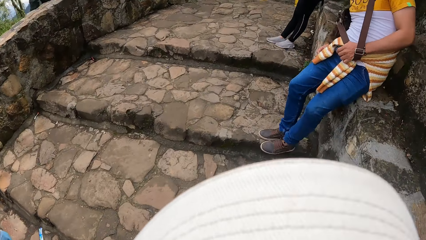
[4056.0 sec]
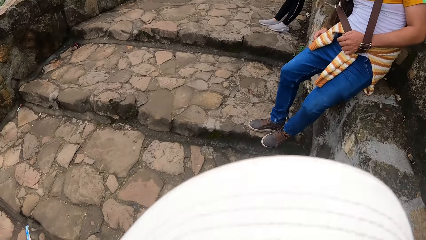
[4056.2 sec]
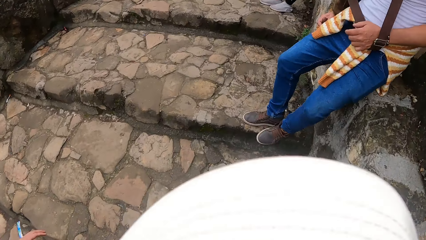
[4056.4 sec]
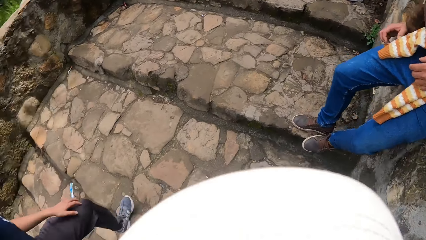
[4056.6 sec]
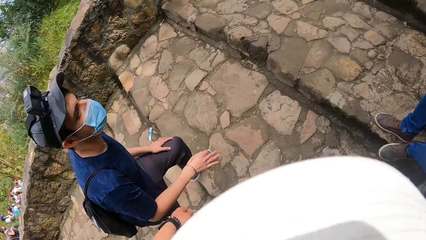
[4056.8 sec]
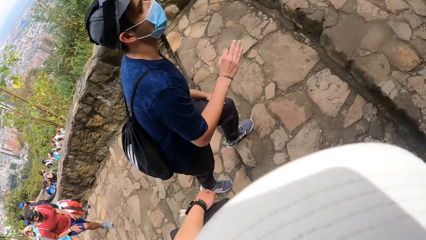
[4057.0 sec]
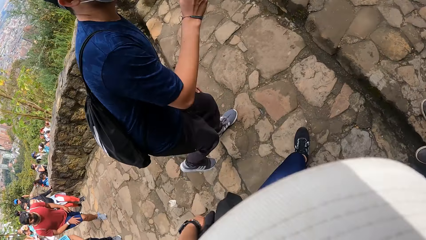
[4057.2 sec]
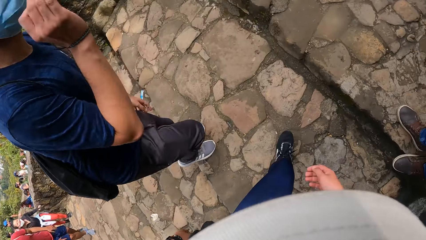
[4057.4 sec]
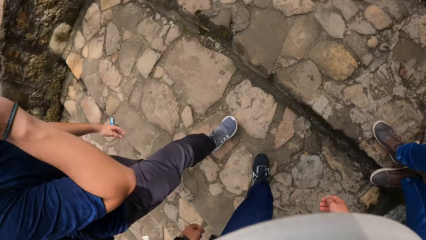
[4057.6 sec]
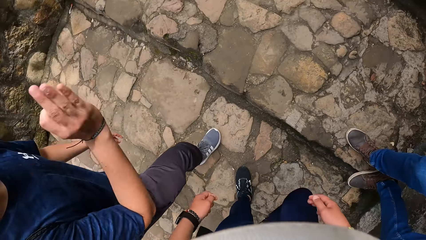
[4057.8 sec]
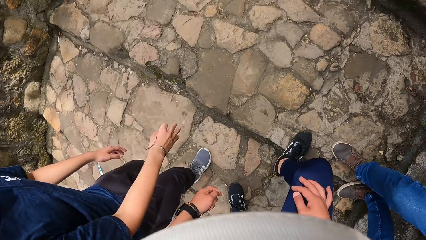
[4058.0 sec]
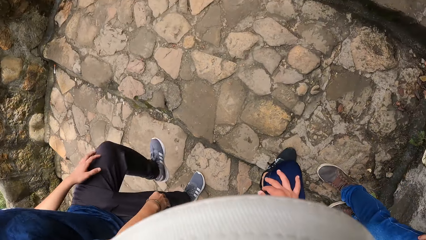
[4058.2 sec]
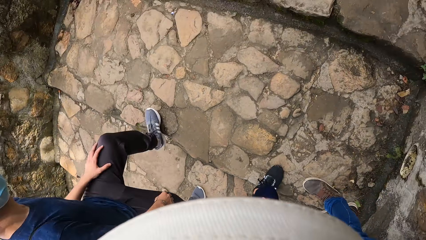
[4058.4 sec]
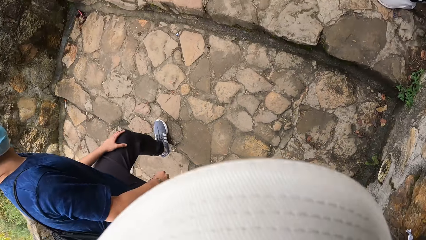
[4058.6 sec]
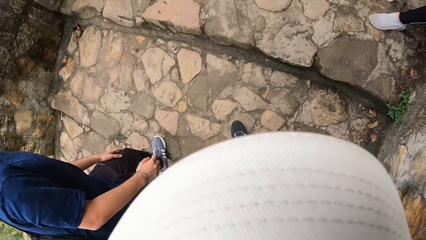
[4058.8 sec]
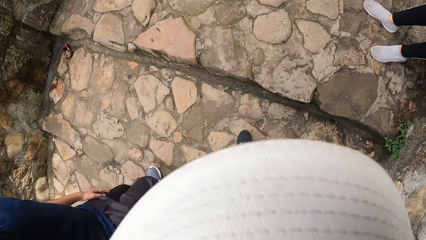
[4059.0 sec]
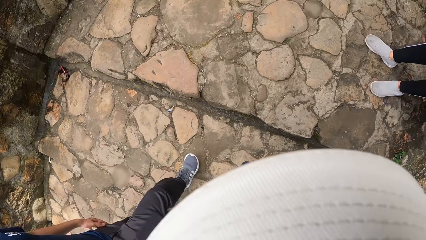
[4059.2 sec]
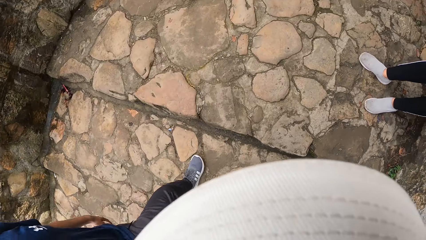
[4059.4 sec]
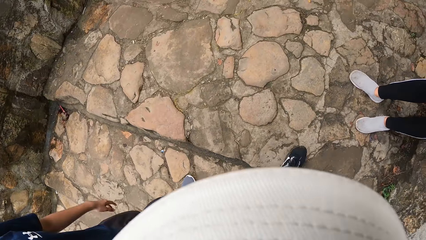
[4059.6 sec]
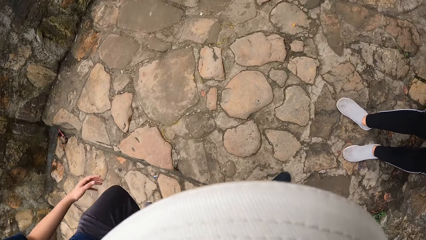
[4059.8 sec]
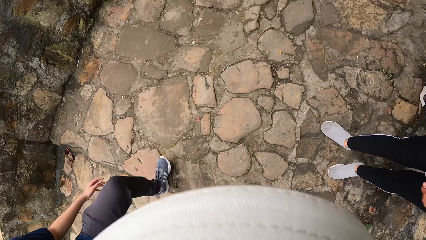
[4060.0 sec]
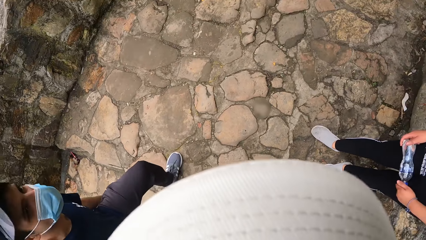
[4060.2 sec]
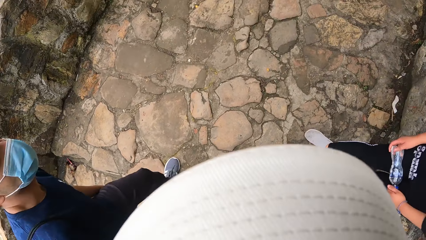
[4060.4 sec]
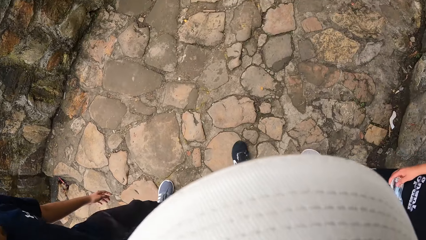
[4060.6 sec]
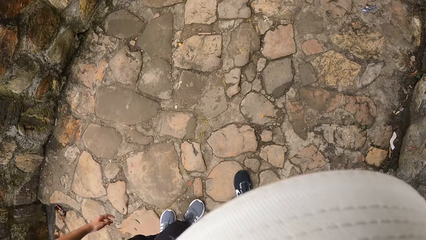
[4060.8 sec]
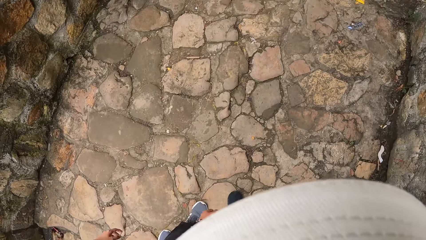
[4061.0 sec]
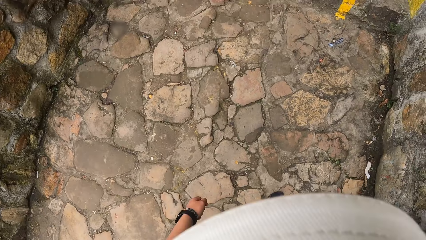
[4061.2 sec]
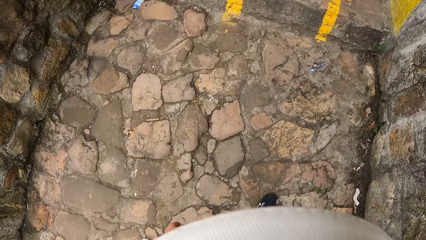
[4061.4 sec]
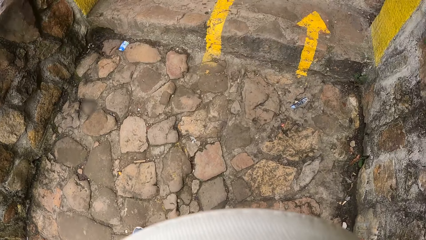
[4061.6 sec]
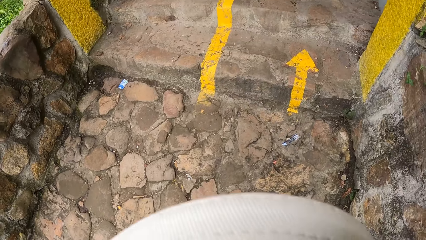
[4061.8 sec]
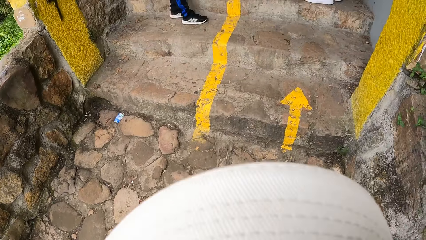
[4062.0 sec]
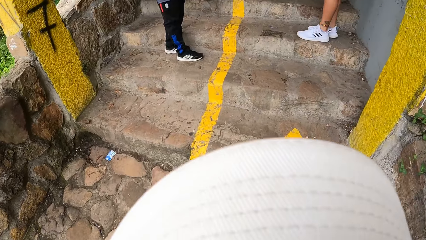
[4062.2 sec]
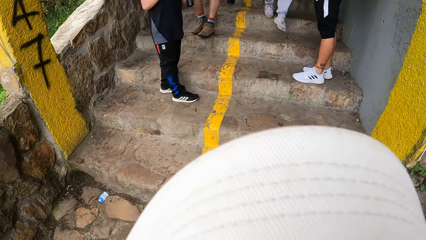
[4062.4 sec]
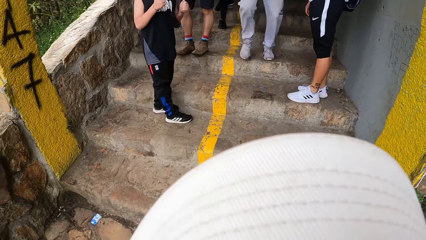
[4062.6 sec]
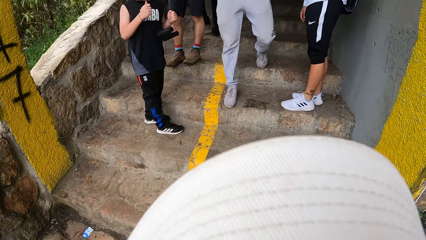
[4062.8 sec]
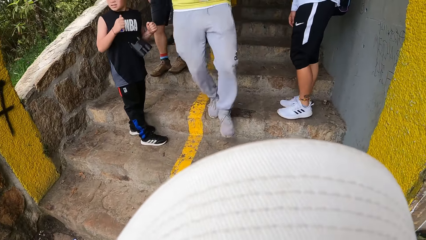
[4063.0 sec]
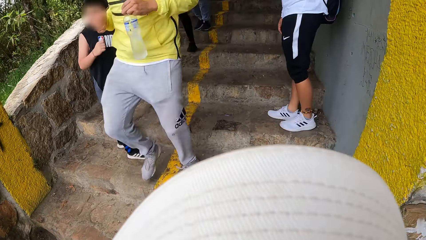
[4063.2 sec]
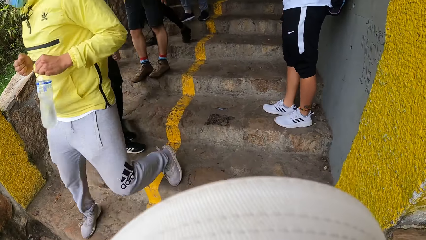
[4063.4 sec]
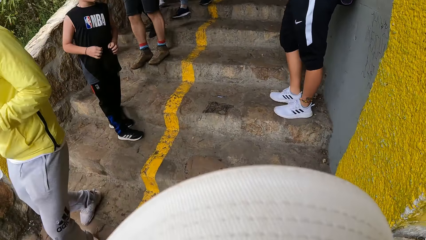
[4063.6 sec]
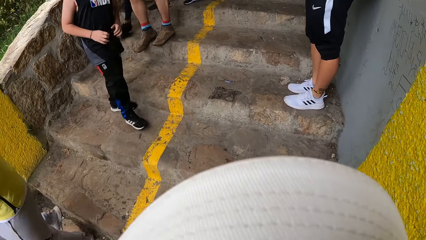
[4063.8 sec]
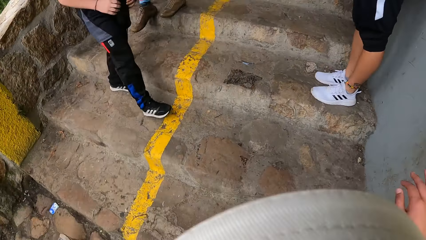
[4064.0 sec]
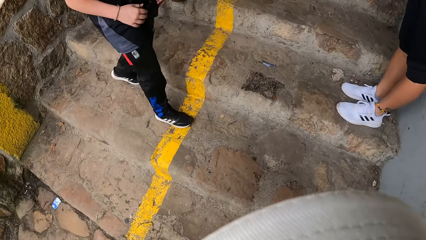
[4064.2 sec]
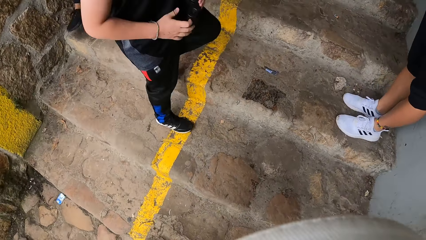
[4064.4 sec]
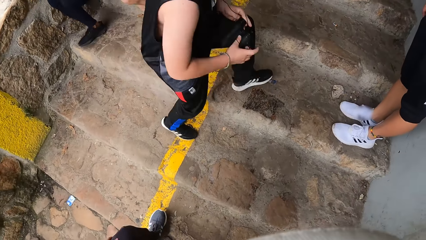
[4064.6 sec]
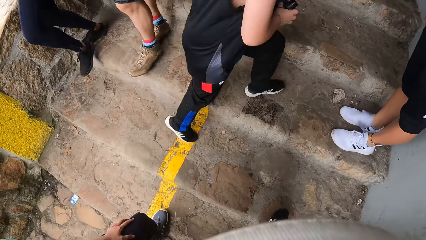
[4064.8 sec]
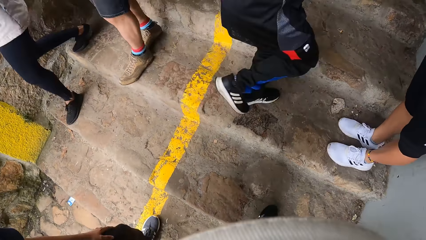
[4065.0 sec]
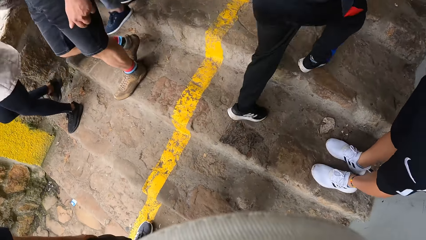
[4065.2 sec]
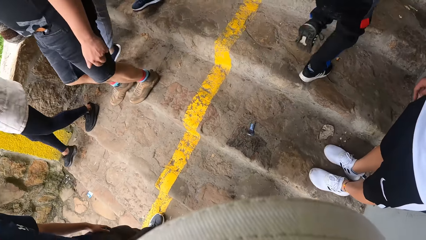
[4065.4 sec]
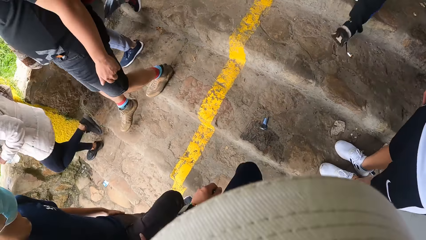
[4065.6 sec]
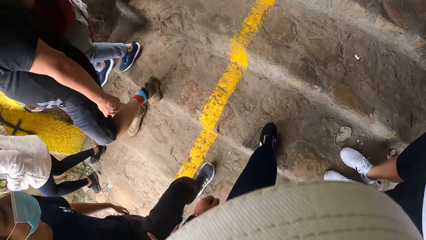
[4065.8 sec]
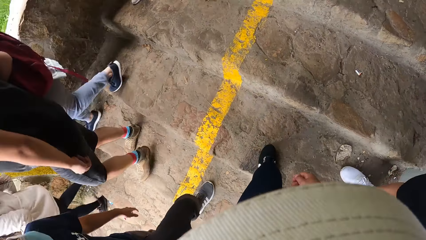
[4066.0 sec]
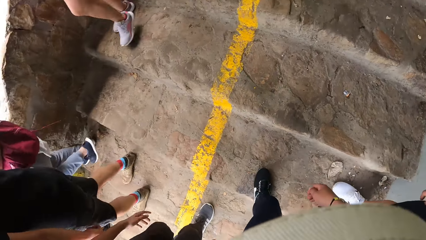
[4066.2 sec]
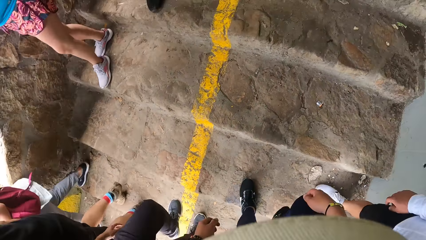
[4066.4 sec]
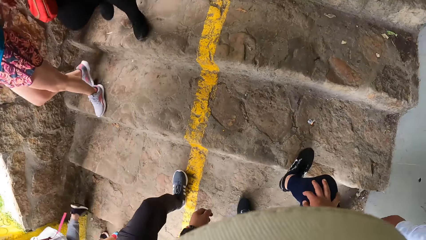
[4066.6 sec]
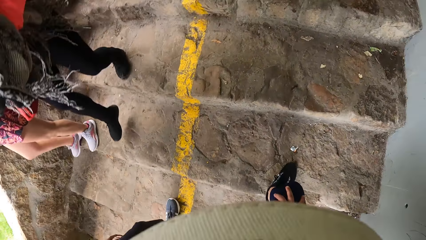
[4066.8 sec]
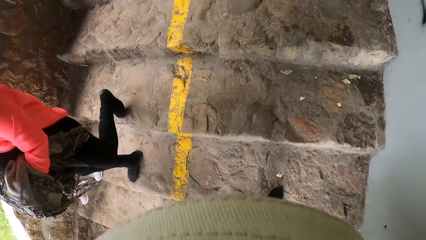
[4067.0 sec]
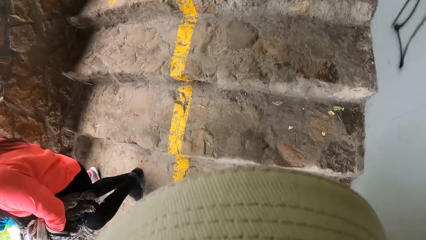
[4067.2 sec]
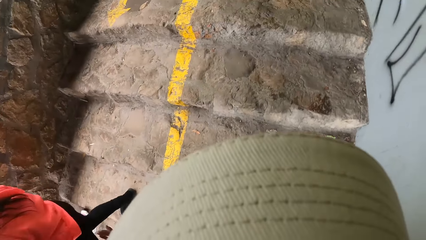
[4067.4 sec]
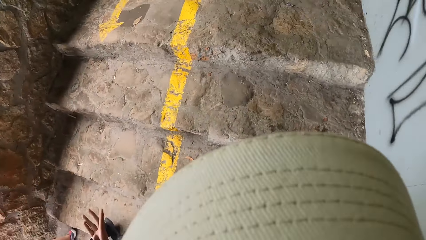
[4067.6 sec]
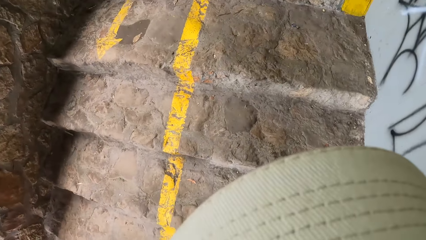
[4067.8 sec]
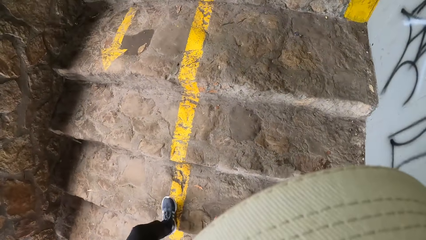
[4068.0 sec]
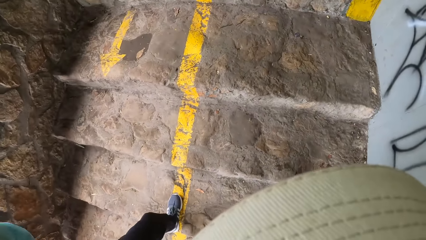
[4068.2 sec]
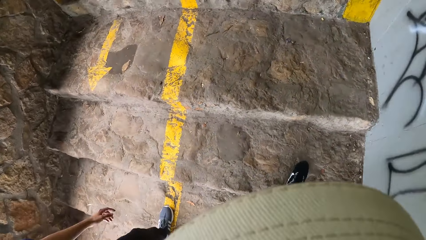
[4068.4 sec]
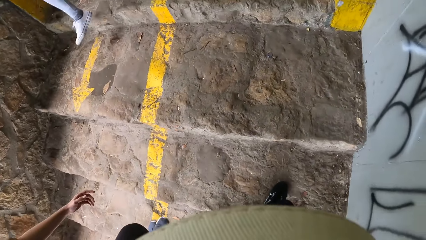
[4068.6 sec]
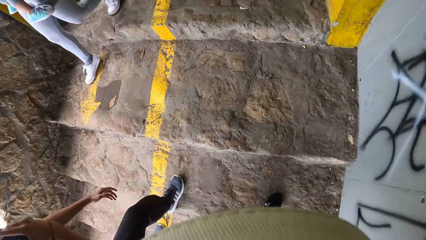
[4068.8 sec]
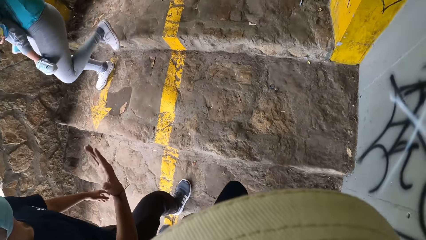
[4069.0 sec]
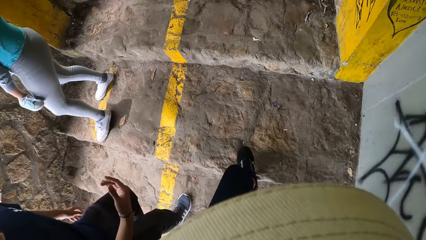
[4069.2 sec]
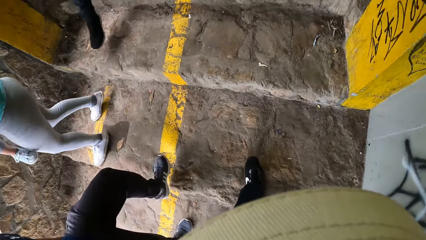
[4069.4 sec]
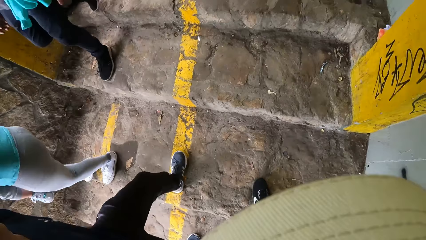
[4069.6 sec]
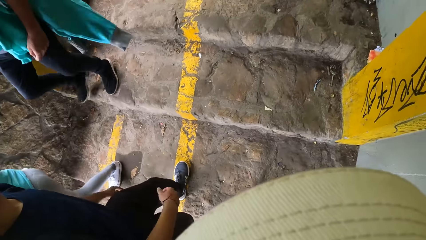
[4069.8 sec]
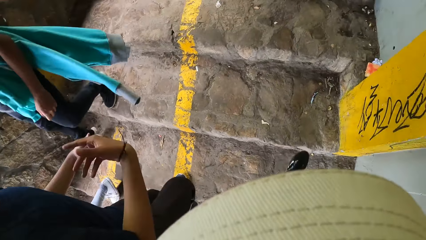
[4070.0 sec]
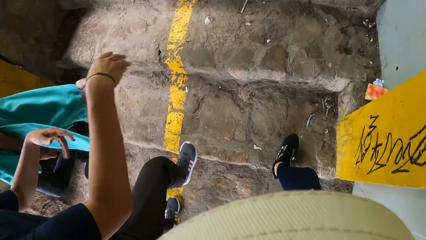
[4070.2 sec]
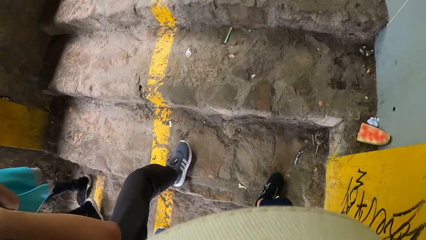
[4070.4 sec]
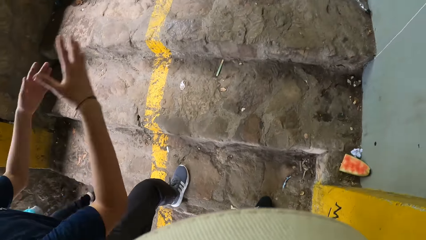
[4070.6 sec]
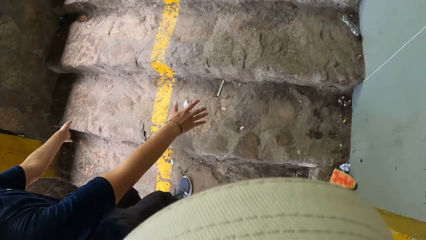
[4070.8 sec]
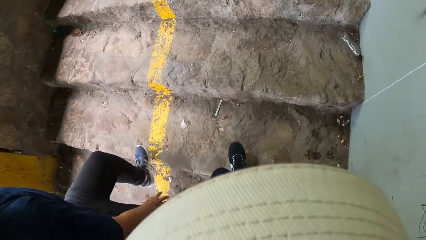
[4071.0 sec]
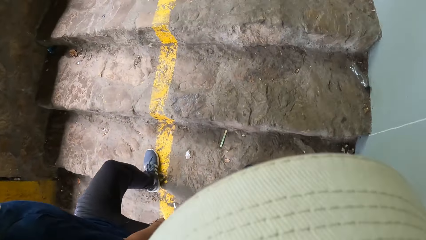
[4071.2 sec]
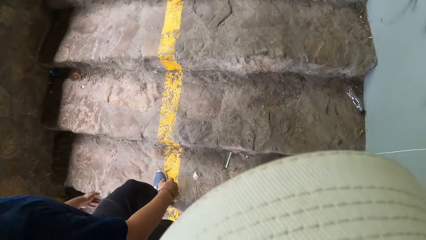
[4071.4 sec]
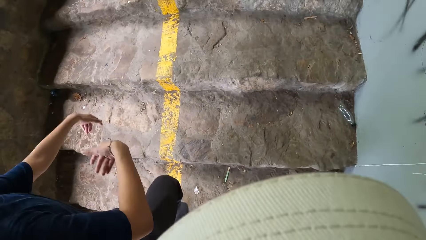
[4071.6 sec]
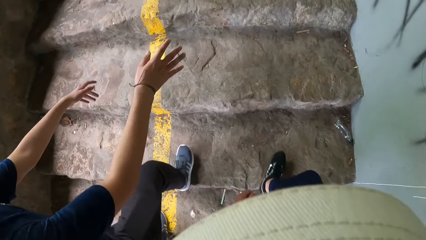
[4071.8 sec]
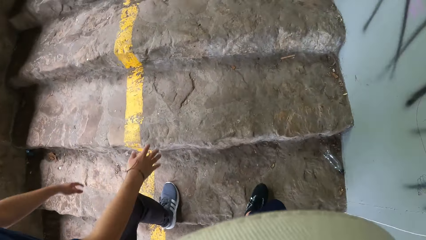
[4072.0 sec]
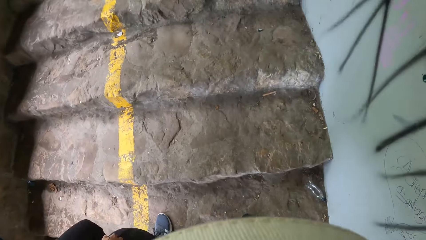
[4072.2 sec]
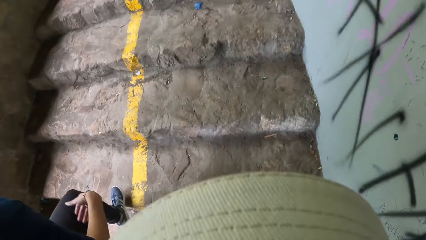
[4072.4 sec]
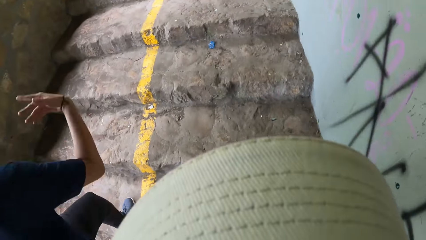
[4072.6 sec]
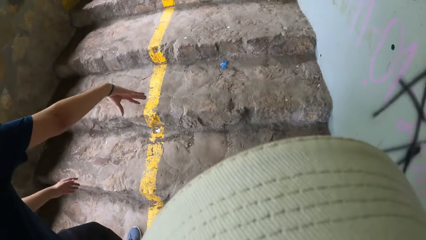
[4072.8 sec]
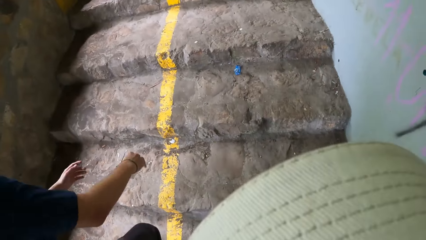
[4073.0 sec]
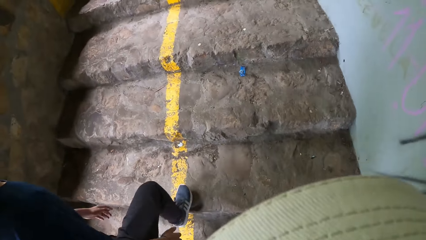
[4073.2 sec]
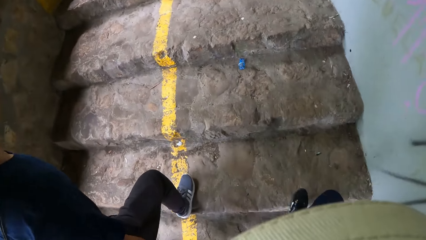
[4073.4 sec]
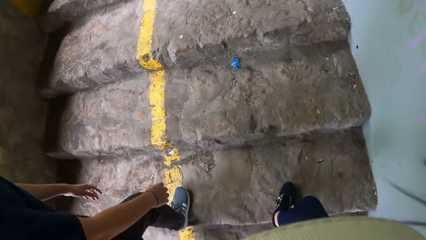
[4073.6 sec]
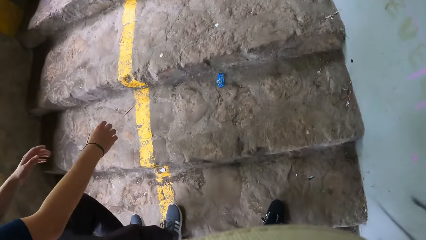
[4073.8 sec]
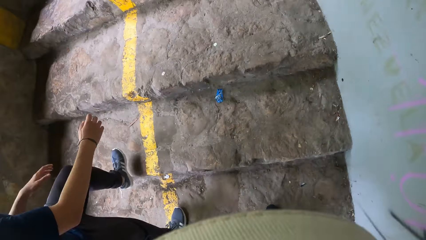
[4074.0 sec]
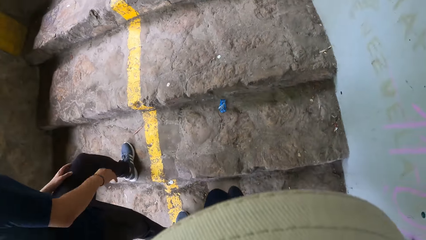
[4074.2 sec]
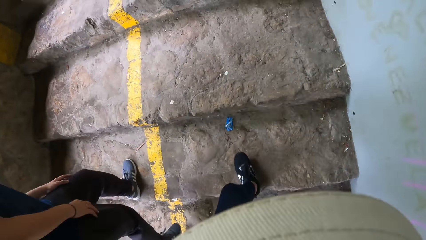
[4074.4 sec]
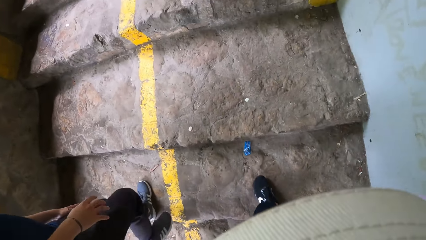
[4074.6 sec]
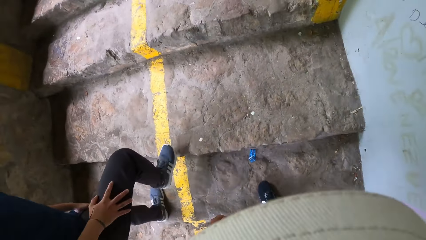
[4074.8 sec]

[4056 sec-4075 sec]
A man gestures out. The man climbs the stairs. The man interacts with the camera wearer.
